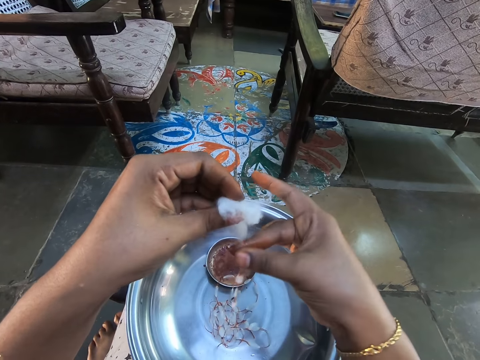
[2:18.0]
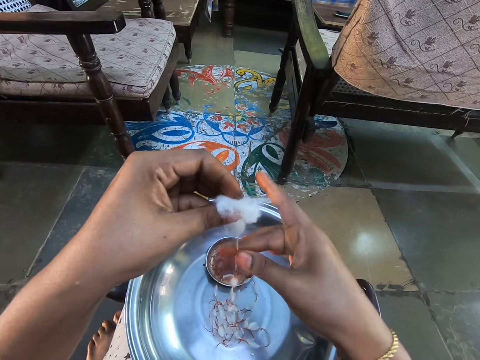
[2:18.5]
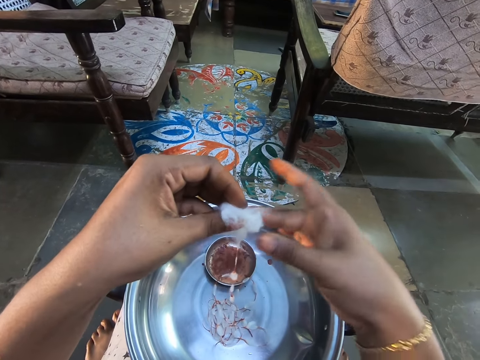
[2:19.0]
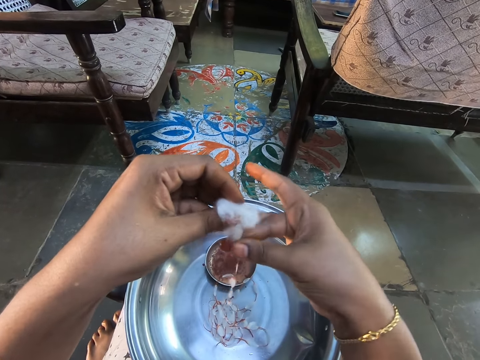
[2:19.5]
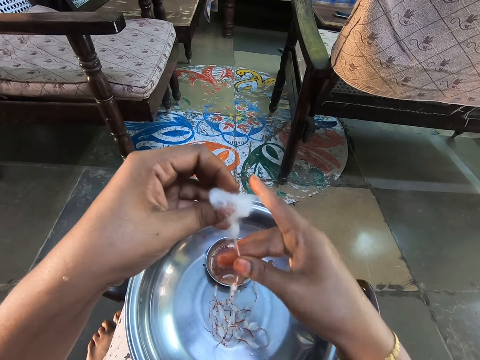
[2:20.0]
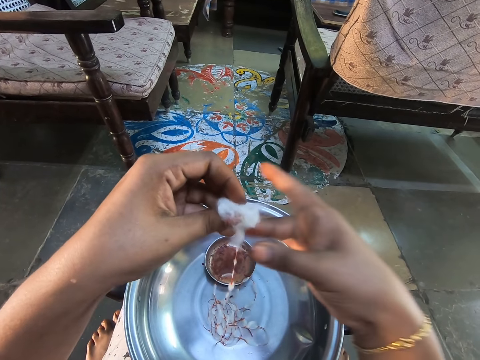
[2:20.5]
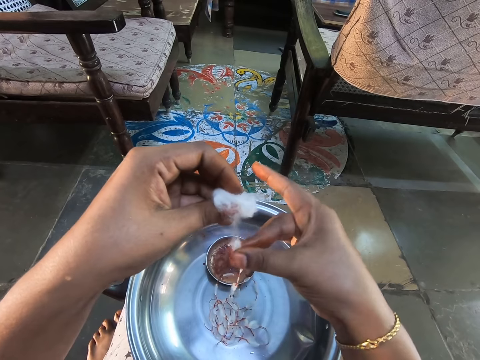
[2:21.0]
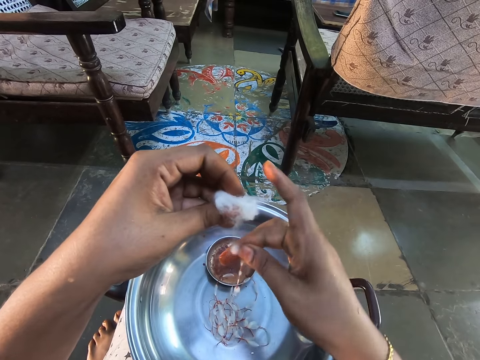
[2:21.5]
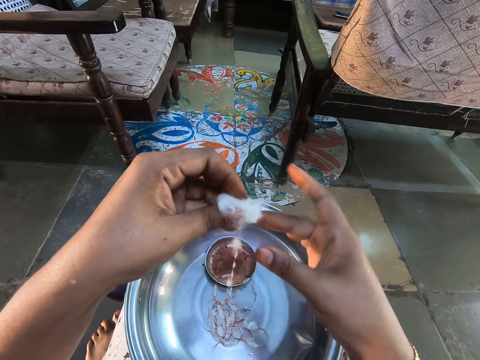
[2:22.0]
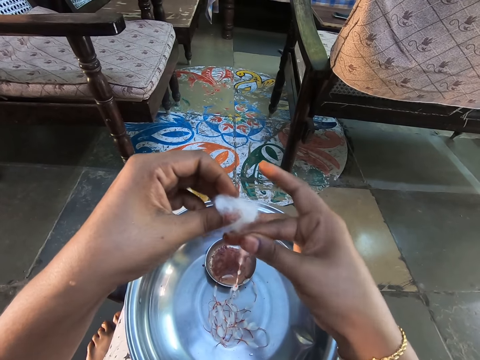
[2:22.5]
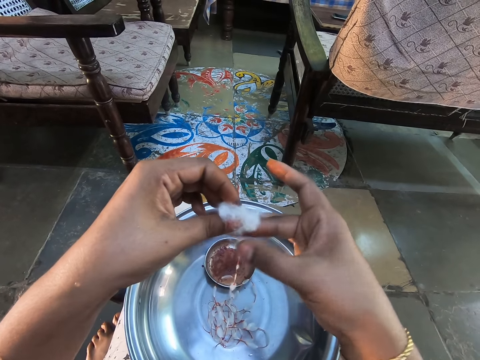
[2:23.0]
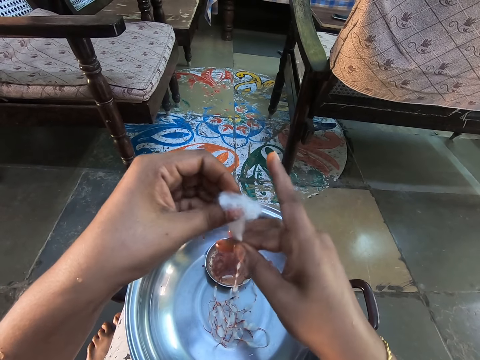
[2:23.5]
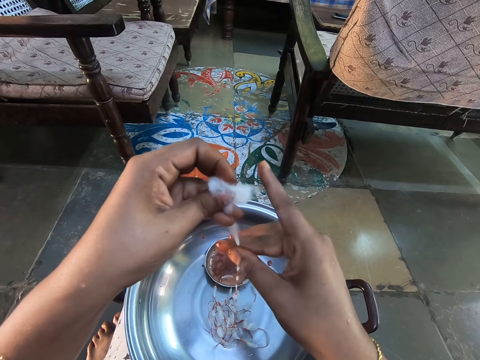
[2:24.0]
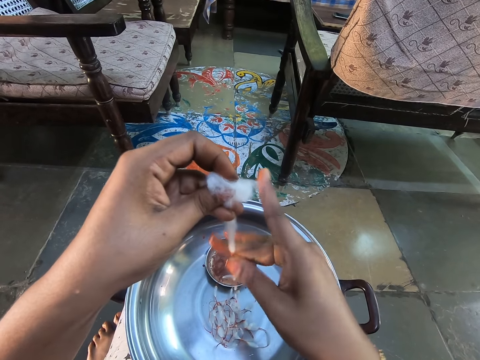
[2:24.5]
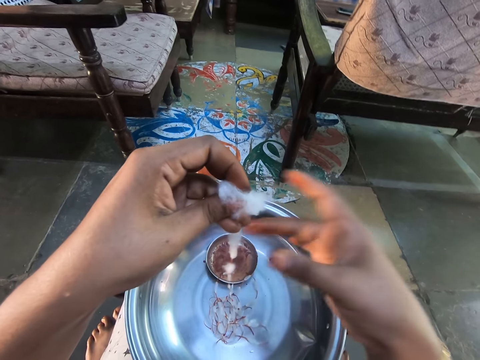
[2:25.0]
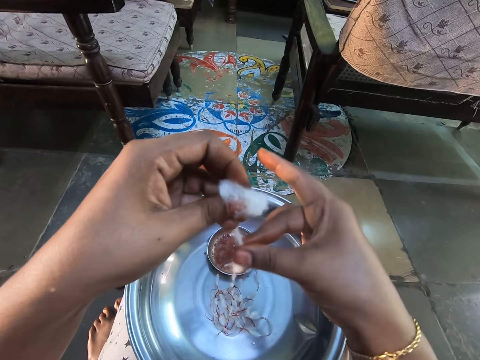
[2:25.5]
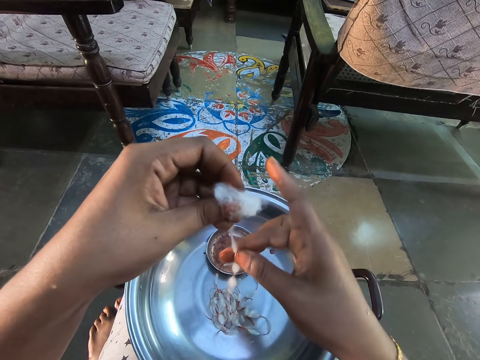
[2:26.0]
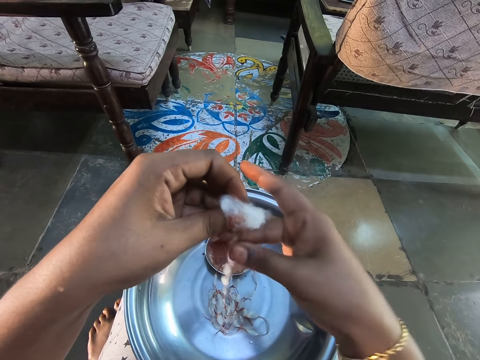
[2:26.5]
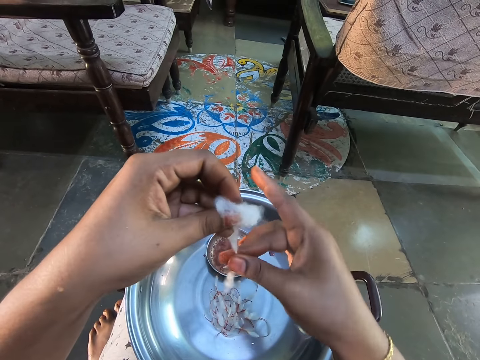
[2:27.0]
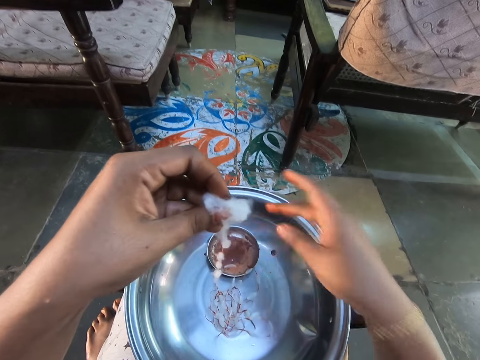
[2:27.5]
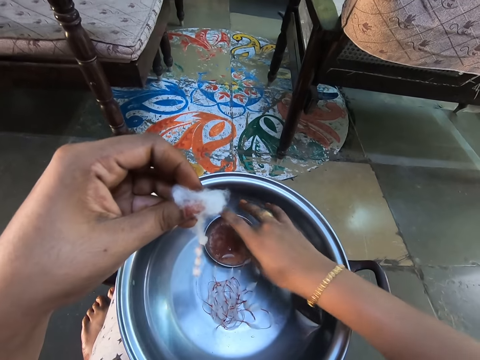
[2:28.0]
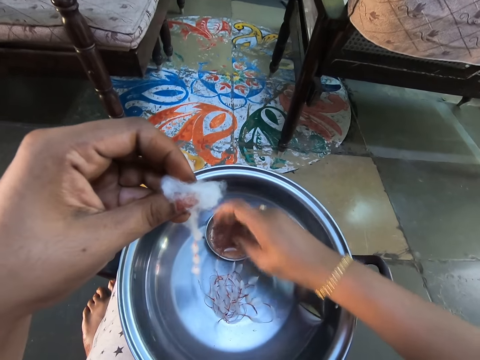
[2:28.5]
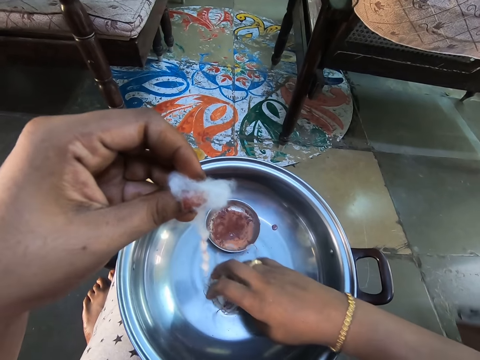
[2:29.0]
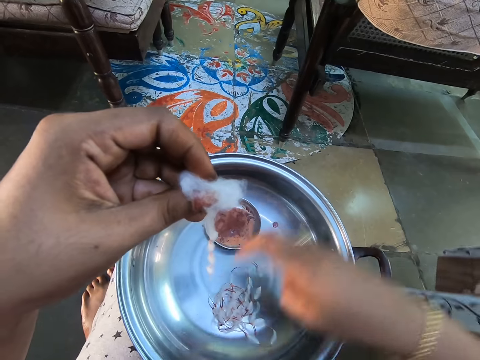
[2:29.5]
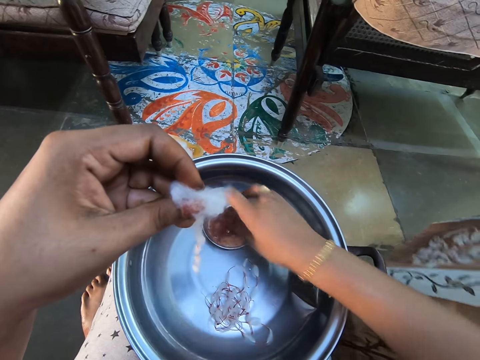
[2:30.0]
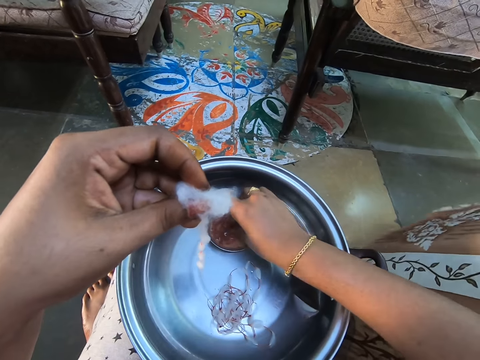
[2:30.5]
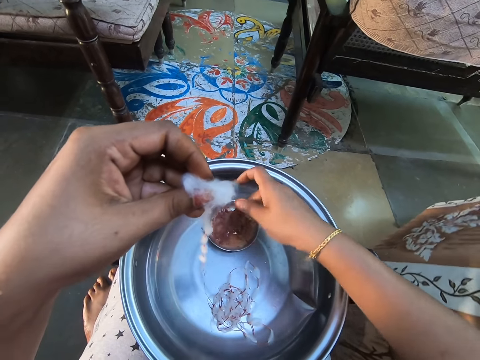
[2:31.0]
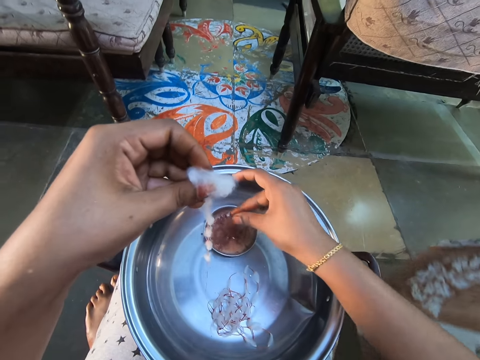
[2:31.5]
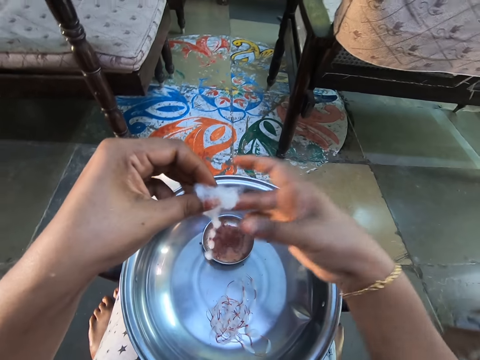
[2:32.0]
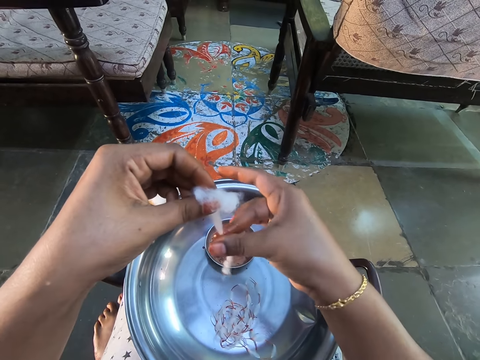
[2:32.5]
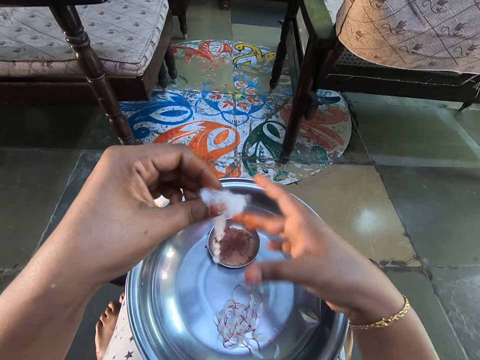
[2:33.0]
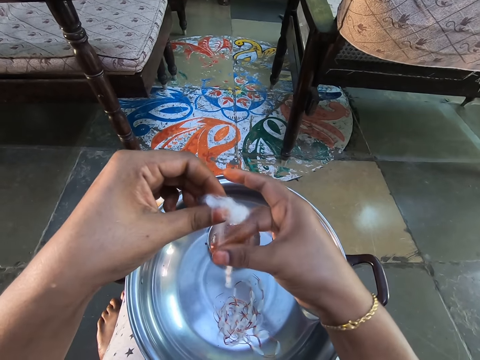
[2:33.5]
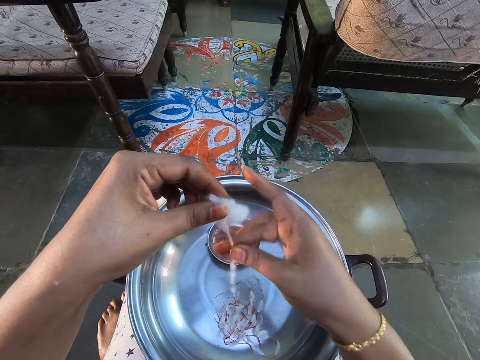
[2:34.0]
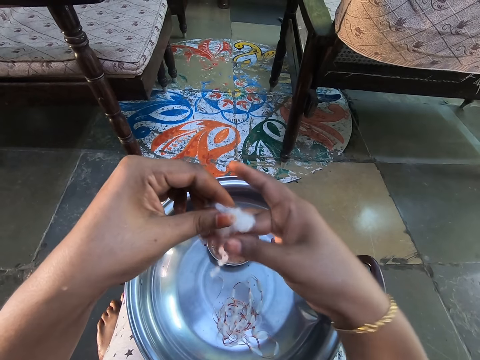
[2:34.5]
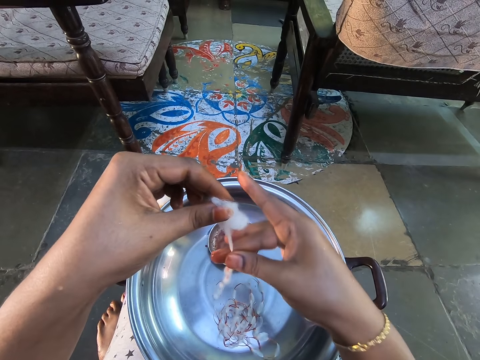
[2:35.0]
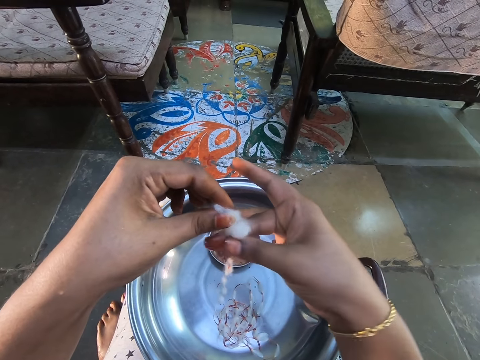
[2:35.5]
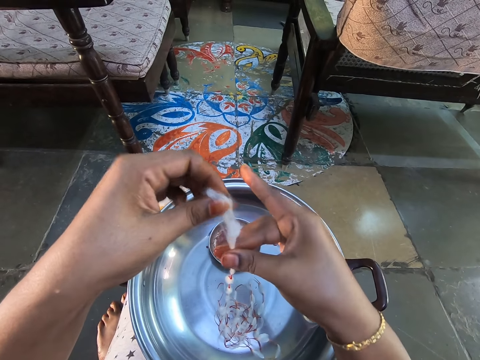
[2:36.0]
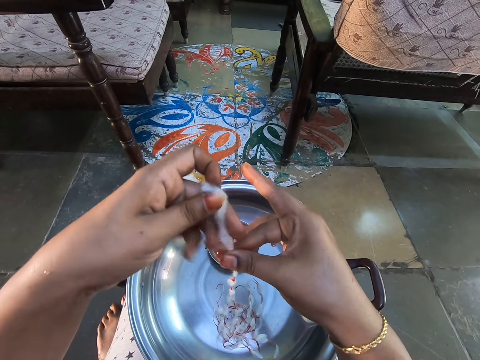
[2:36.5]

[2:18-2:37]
The camera wearer dips a finger on a bowl. They scoop the colour with the fingers. They move the cotton wool on the pot. They scoop the colour with the fingers. They apply the colour on the cotton wool. They hold the cotton wool with the right hand.

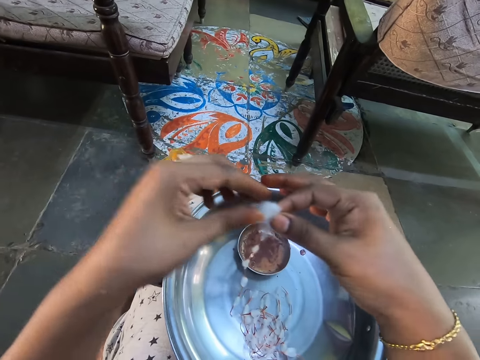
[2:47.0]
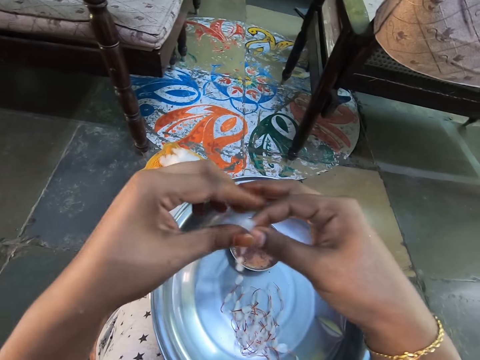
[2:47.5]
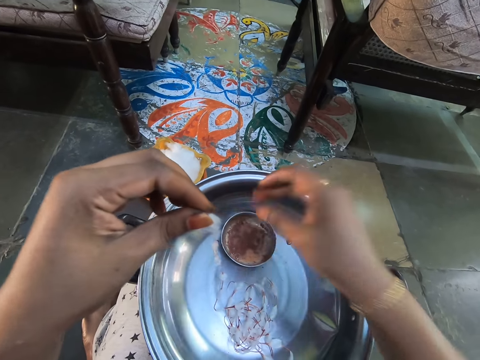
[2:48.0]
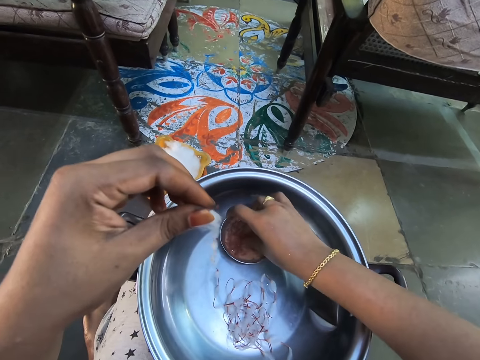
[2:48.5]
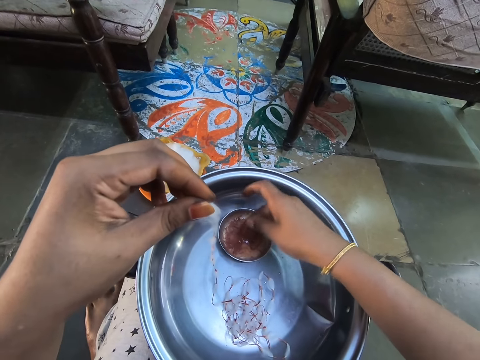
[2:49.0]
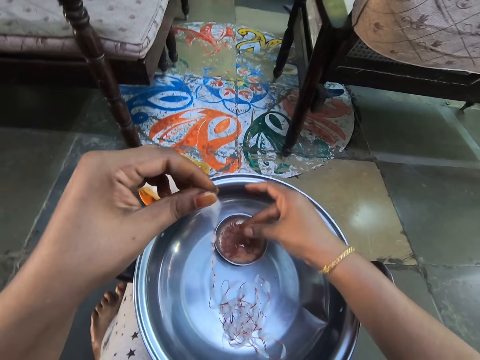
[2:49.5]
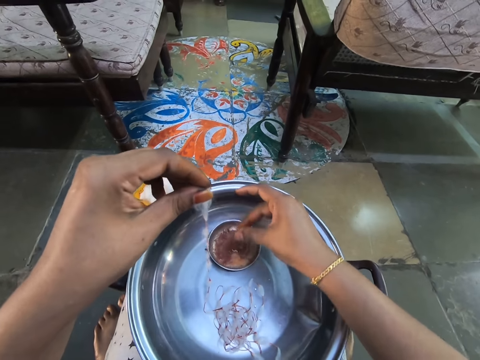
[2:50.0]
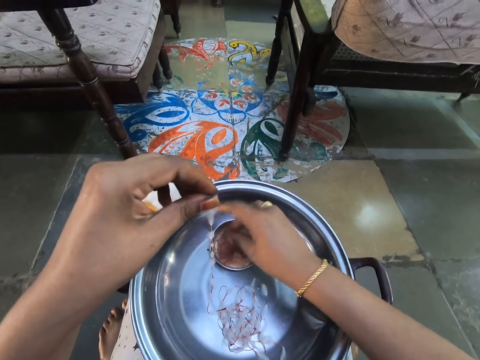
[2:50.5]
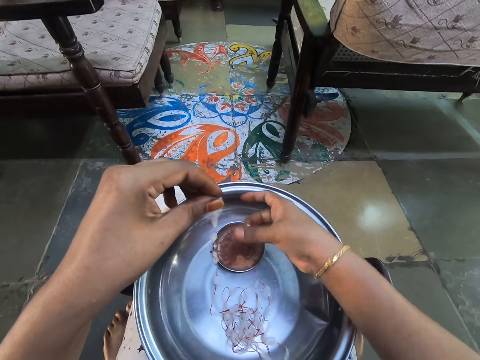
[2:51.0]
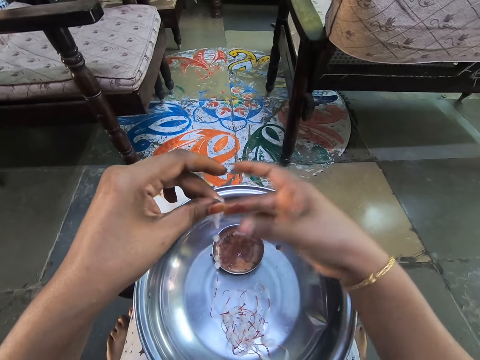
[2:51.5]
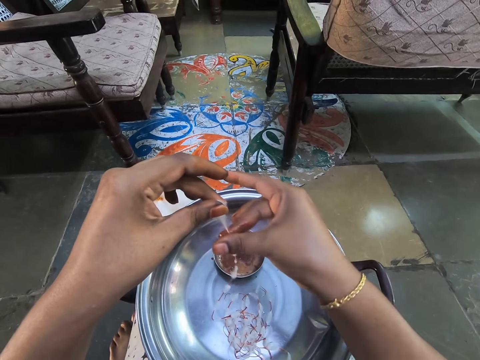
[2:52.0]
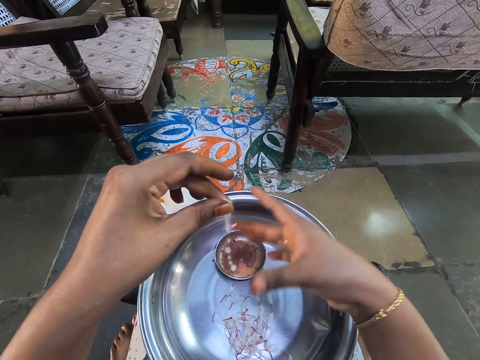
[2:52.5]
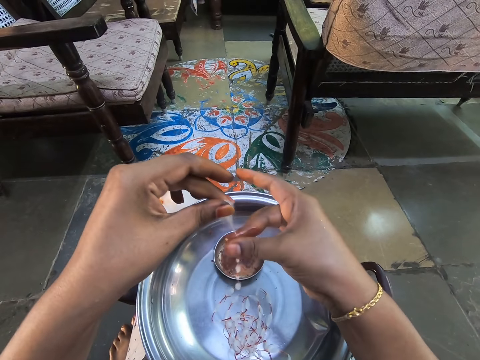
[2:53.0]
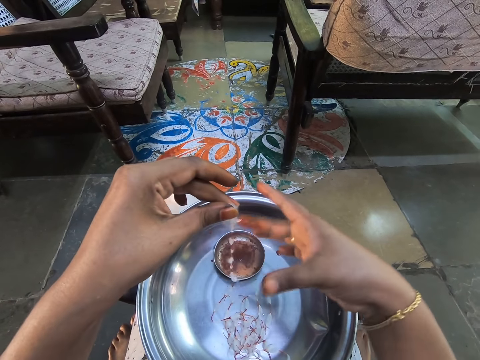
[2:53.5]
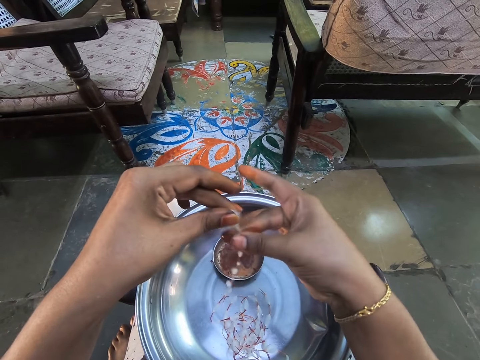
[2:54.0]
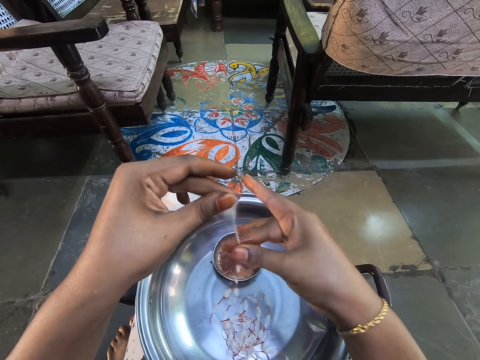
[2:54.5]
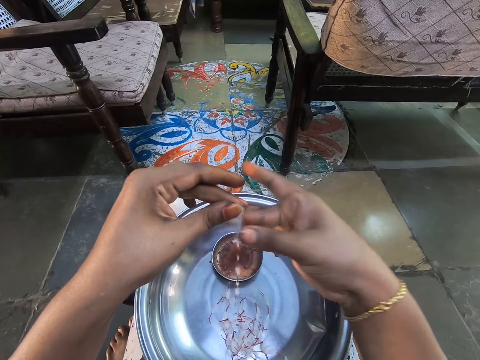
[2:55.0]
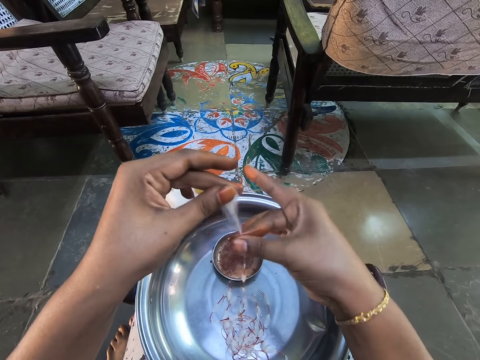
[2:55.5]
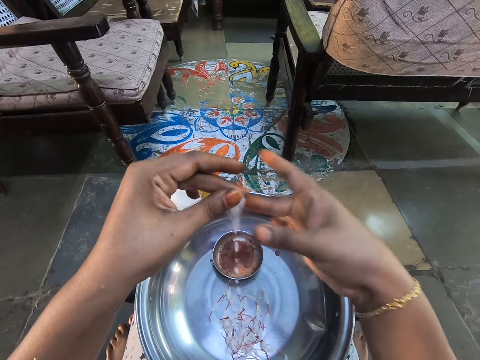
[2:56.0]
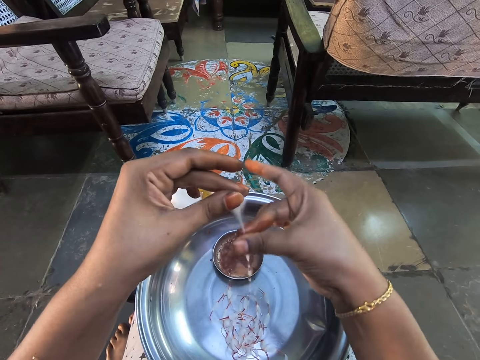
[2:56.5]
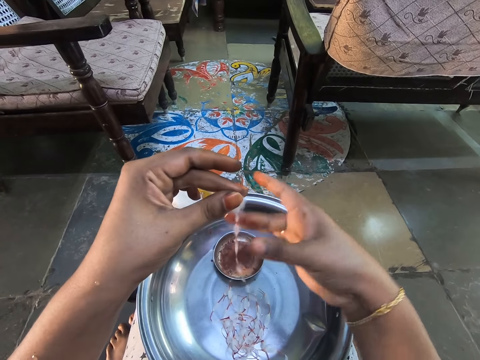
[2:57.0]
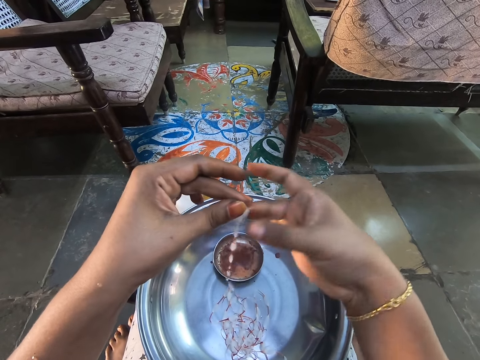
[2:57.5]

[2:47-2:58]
The camera wearer holds the cotton wool with the right hand. They hold the cotton wool with the left hand. They dip a finger on a bowl. They scoop the colour with the fingers. They apply the colour on the cotton wool. They hold the cotton wool with the right hand.
